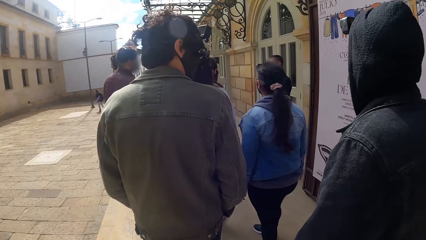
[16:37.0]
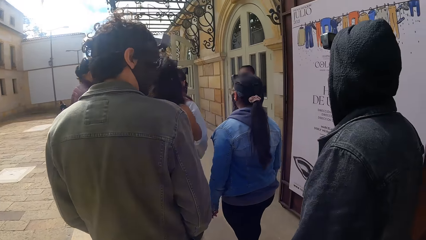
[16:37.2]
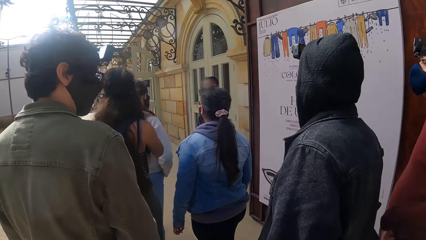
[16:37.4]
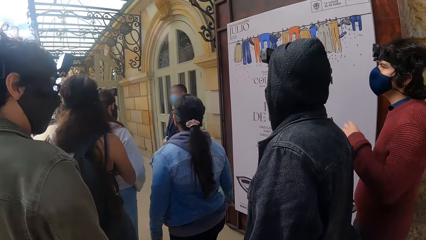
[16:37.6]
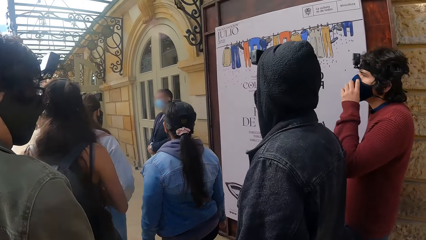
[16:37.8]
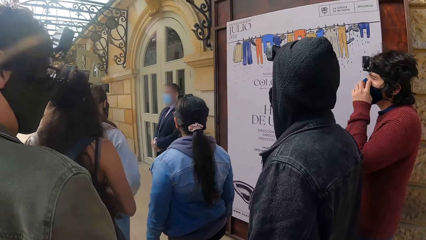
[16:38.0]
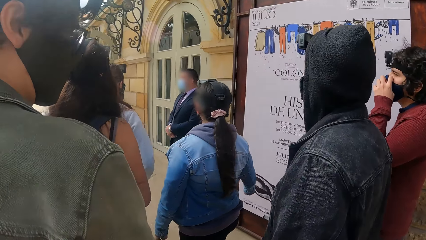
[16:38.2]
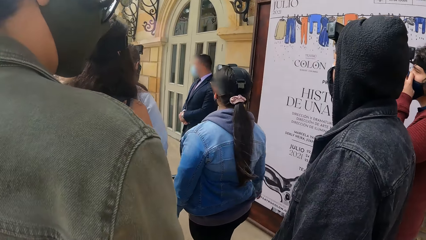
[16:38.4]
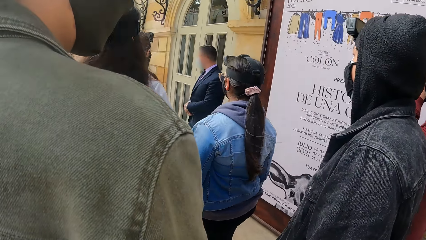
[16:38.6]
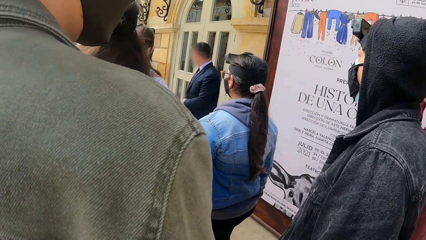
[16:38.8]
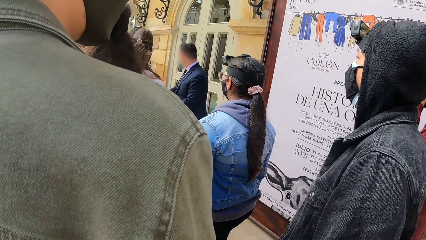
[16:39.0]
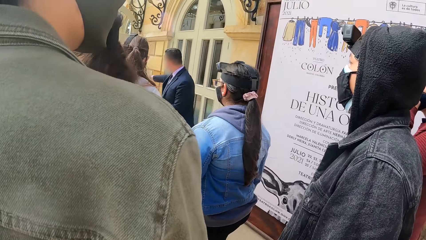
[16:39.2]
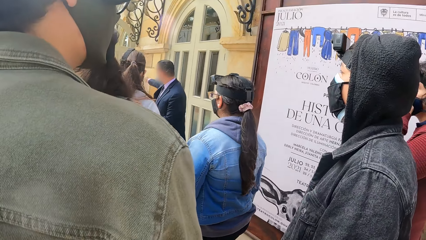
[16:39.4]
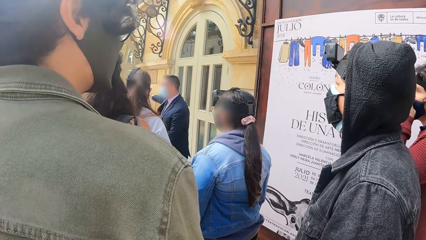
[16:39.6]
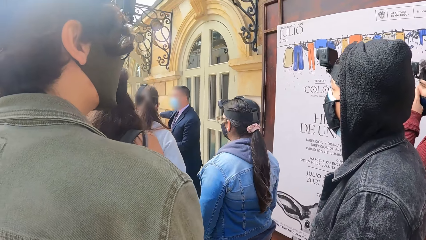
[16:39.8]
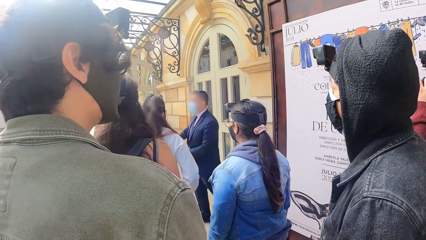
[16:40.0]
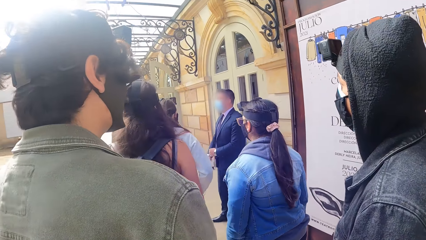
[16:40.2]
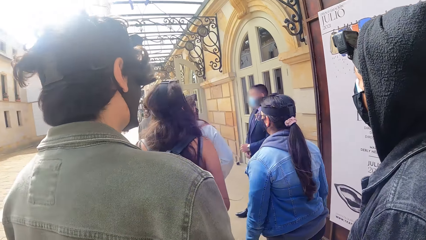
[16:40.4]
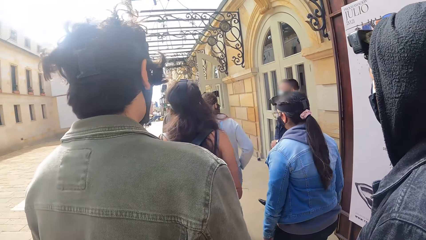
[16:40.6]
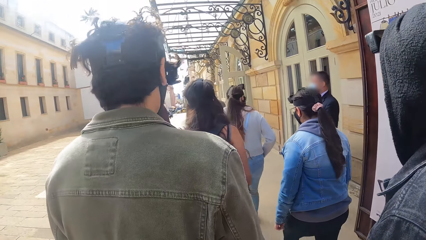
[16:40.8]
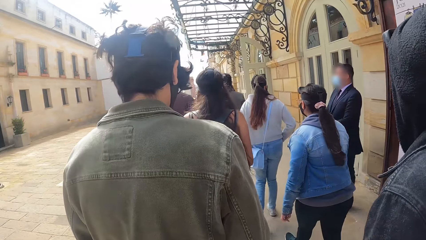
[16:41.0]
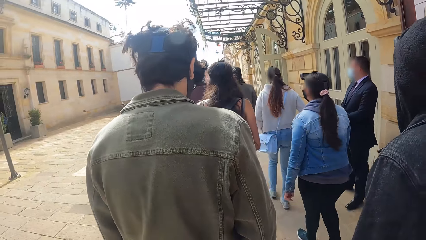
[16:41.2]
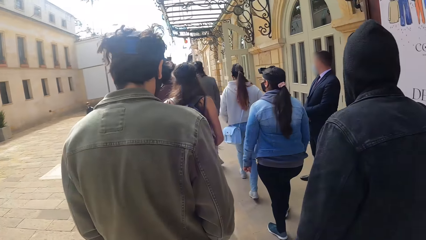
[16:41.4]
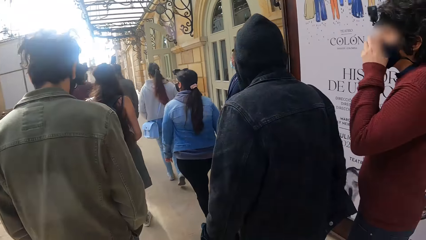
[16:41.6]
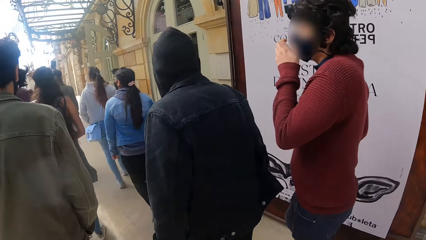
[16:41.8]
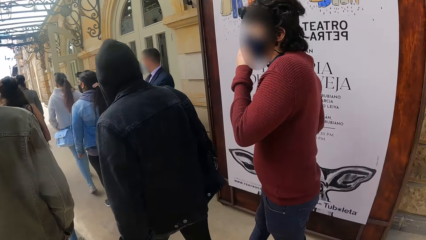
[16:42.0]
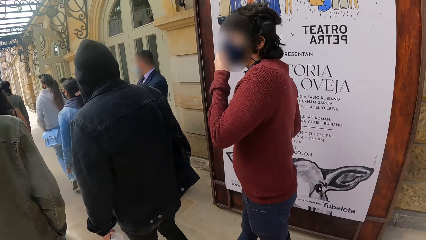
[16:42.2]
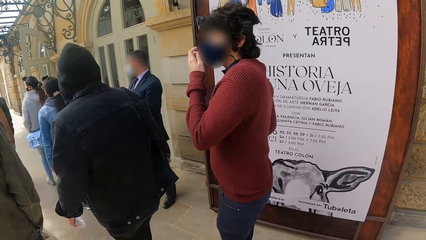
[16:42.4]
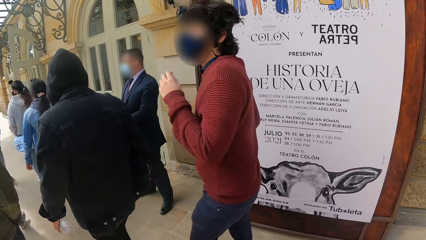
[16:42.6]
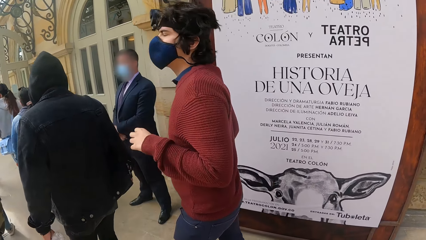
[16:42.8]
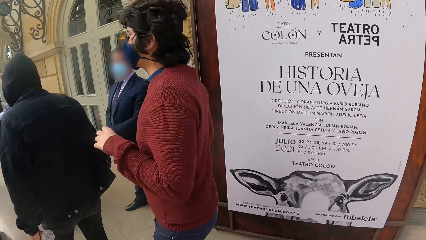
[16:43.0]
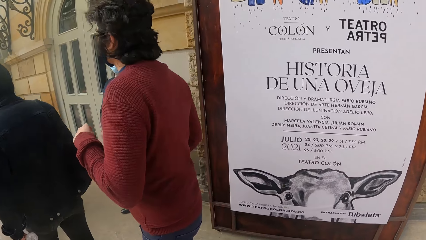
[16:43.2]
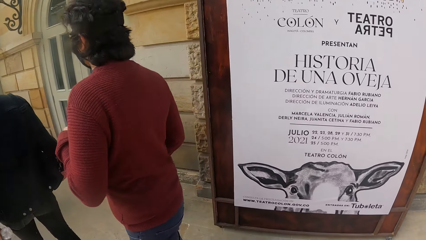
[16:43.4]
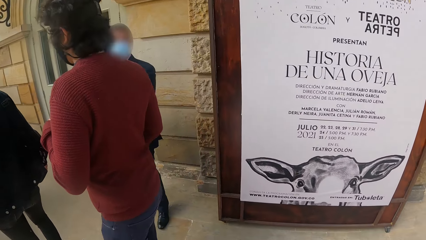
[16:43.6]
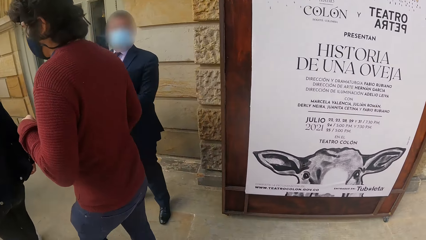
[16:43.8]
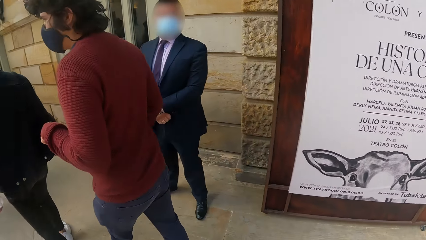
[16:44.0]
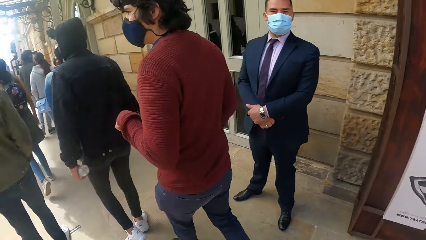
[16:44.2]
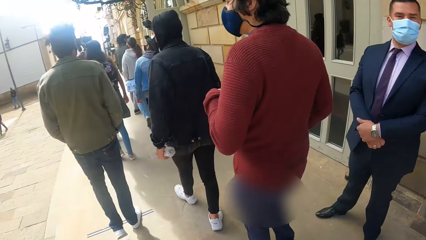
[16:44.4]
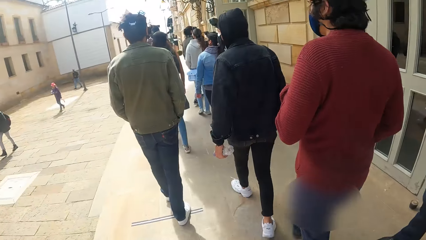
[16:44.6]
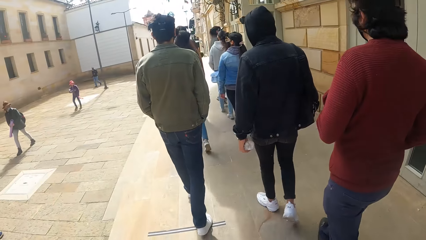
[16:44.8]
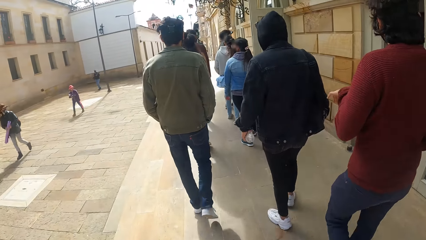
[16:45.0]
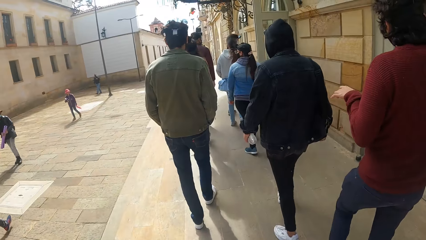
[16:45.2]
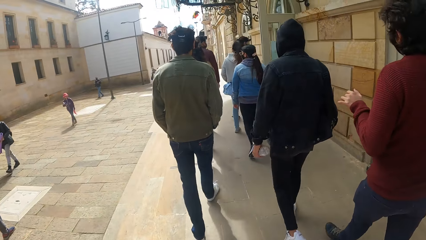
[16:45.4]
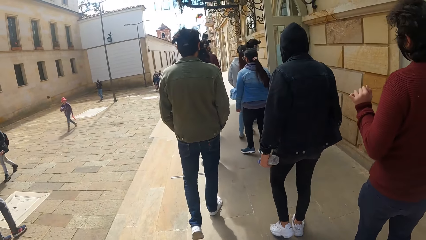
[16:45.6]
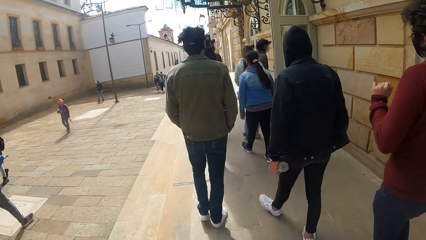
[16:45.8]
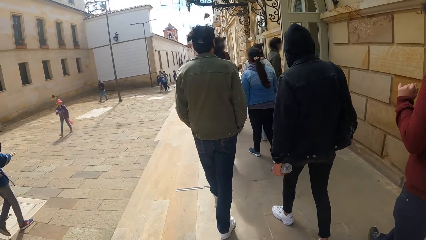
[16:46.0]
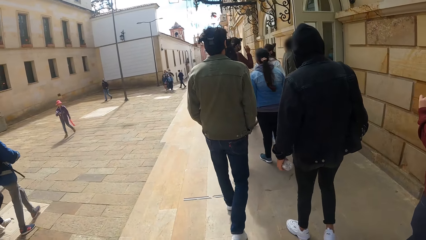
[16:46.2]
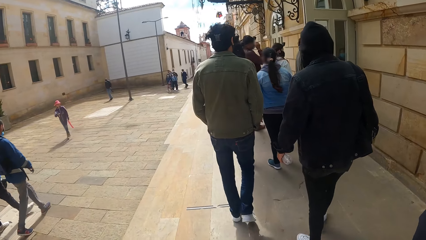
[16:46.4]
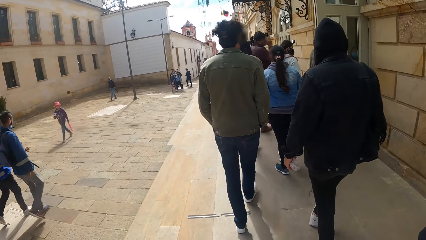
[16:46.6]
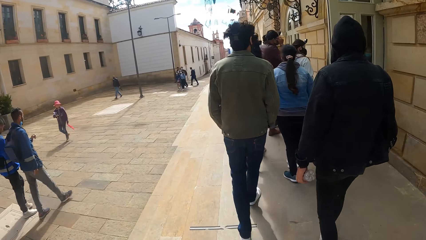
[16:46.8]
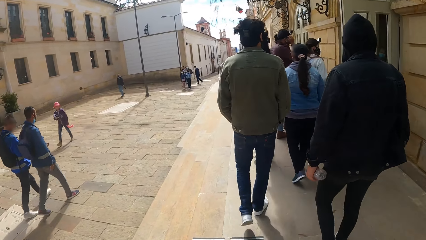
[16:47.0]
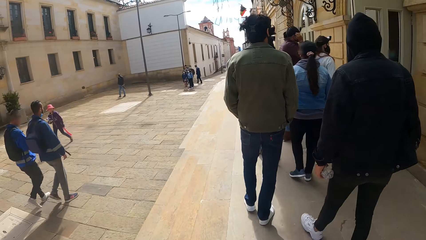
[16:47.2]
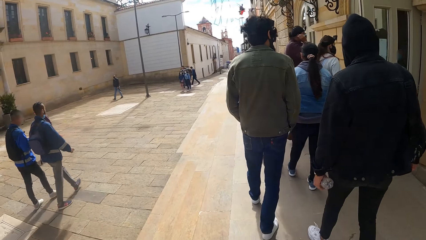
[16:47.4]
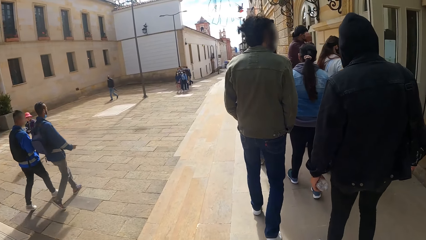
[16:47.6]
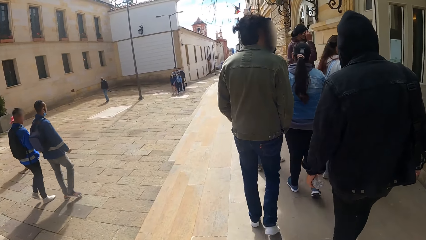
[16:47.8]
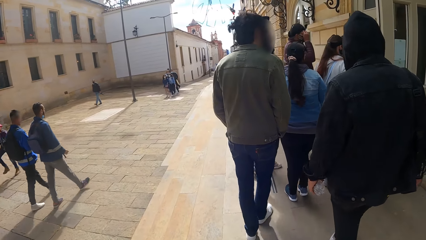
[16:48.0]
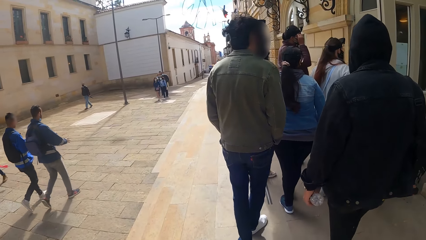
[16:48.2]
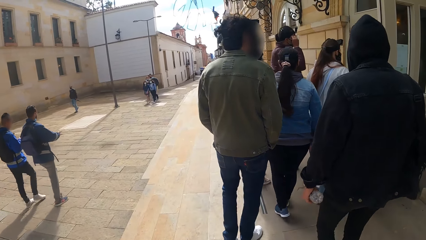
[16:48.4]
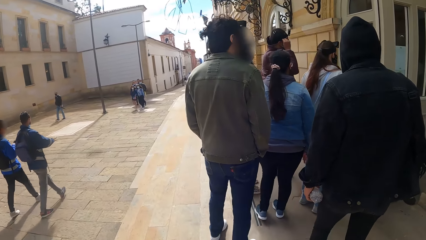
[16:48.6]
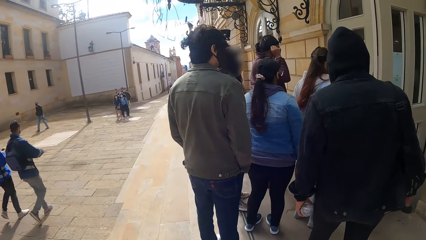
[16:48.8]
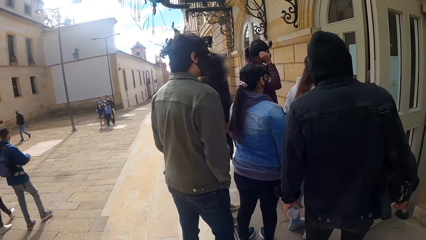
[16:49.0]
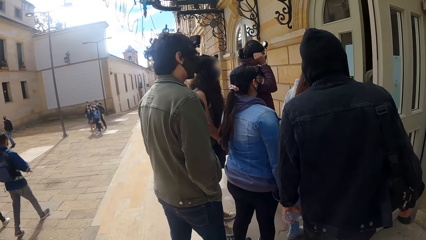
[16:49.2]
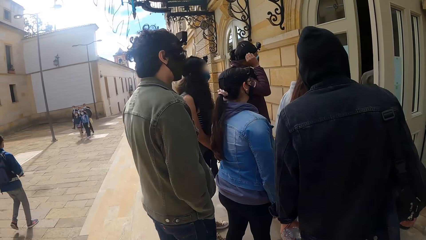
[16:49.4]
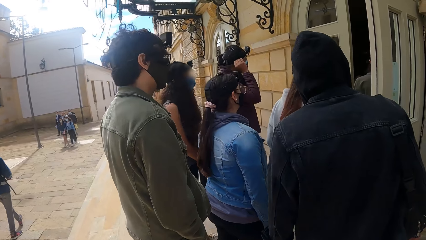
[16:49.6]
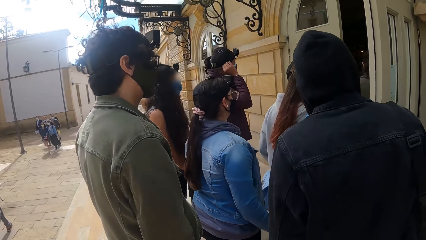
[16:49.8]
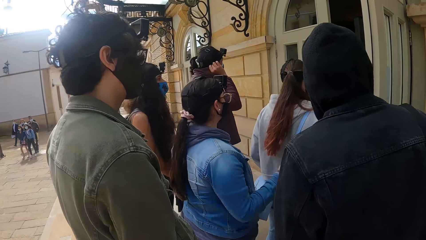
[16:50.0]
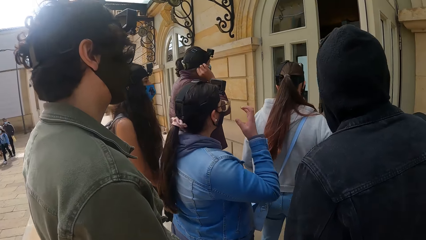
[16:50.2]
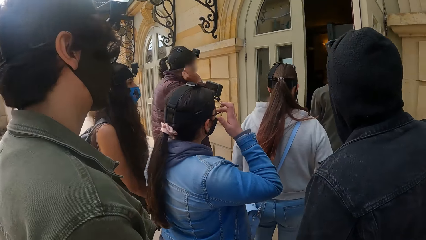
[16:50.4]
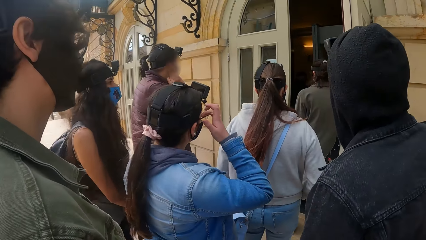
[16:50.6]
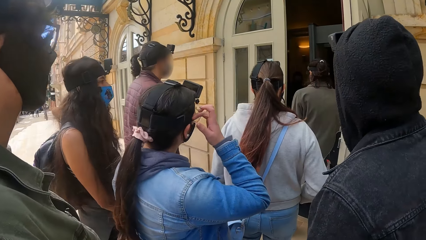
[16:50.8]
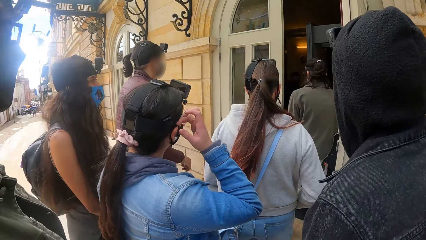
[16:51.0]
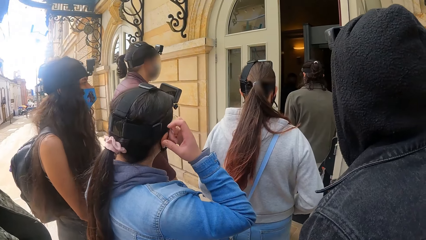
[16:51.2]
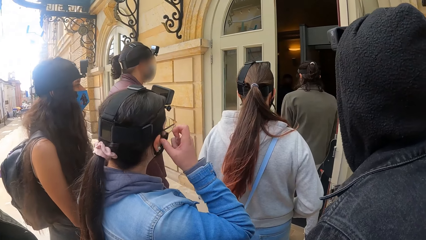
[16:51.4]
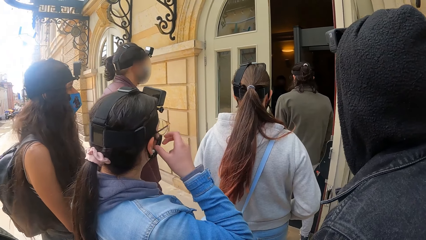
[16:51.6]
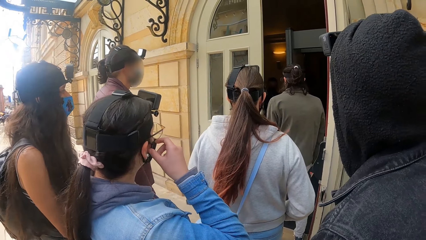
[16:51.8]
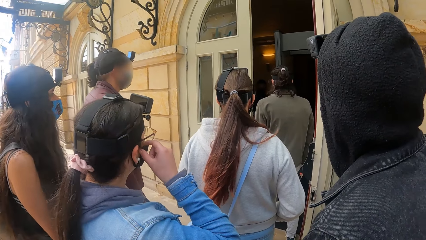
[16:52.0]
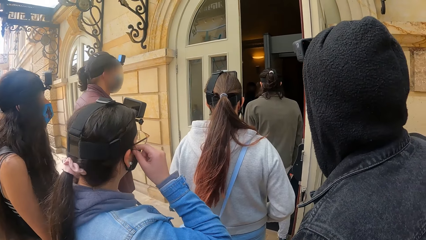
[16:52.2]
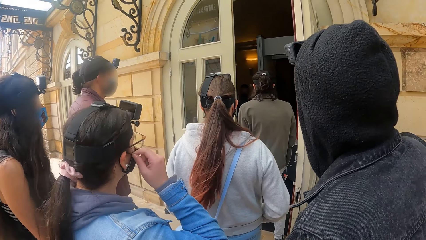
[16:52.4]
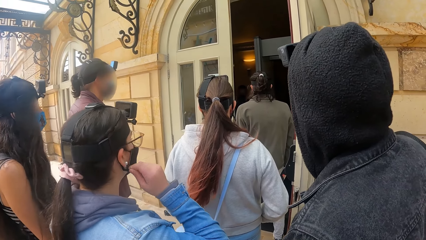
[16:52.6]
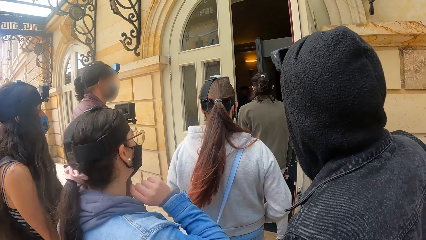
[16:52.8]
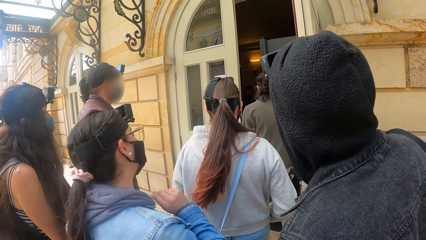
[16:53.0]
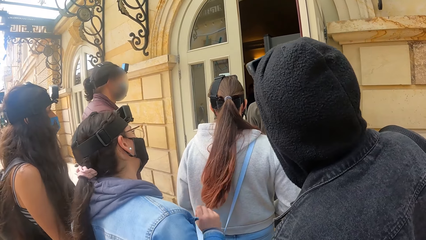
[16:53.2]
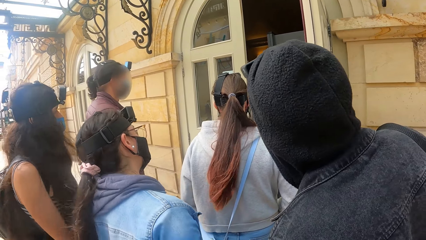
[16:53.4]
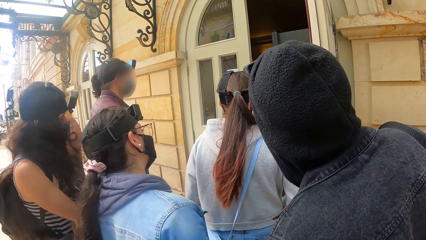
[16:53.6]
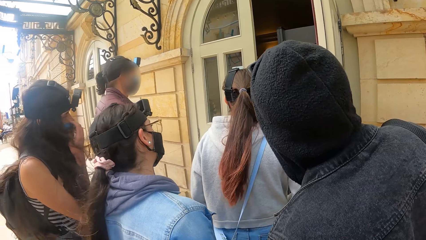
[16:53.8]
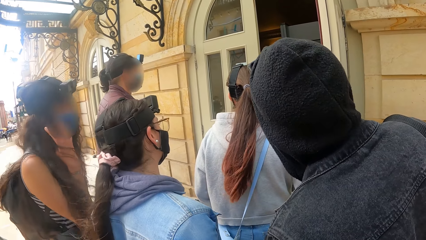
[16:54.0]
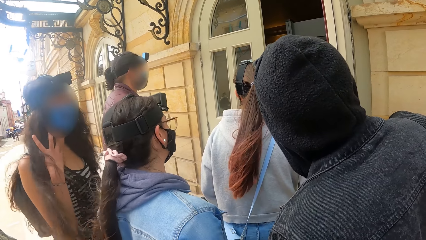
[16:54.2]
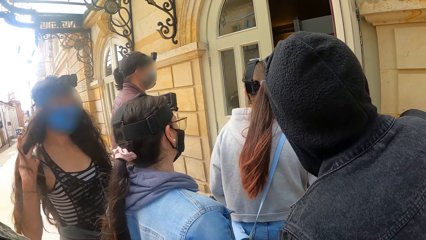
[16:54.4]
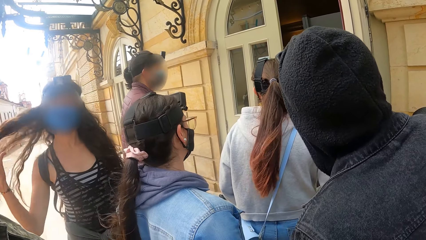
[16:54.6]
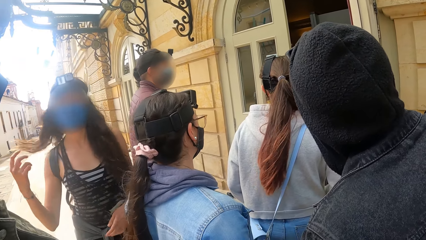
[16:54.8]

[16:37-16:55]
The man touches the face mask on his face with his left hand. Another man interacts with a group of people. The camera wearer looks at the displayed words. They walk on the pathway. They look at the door.
